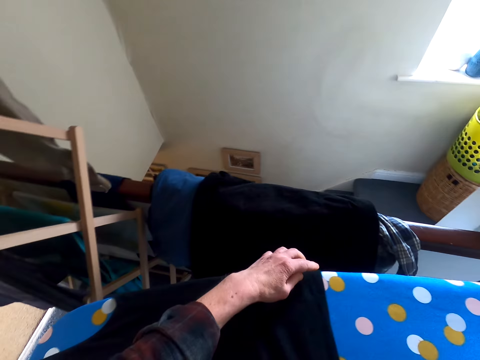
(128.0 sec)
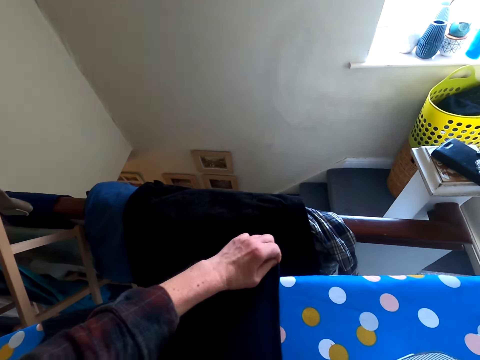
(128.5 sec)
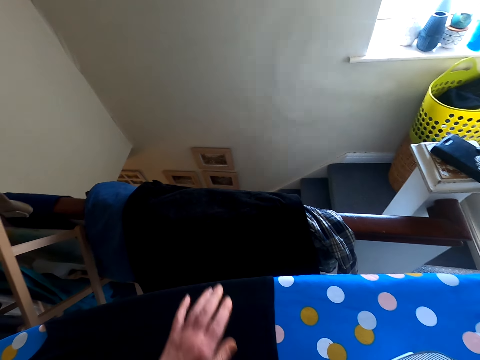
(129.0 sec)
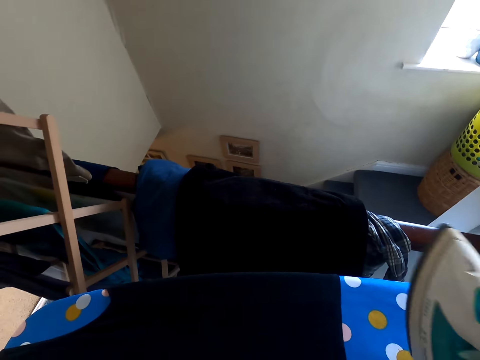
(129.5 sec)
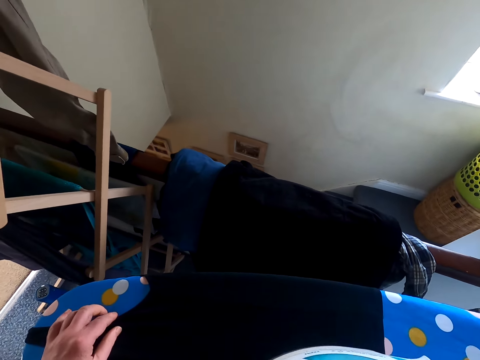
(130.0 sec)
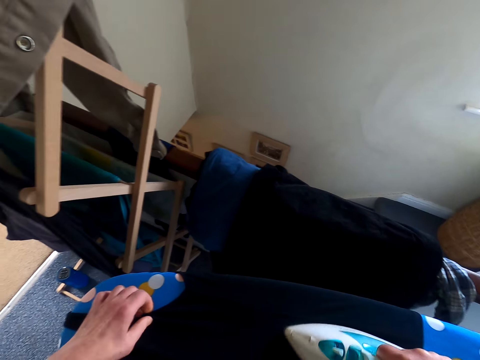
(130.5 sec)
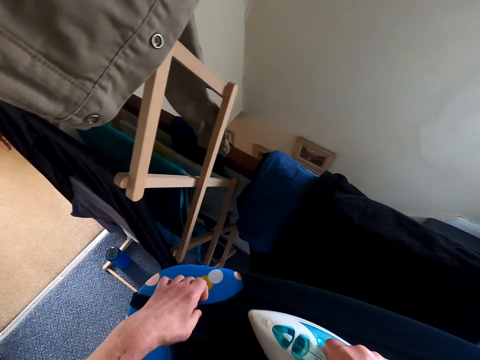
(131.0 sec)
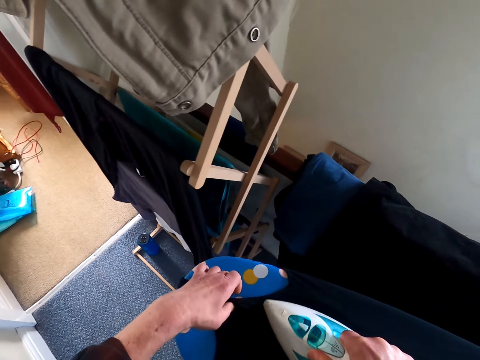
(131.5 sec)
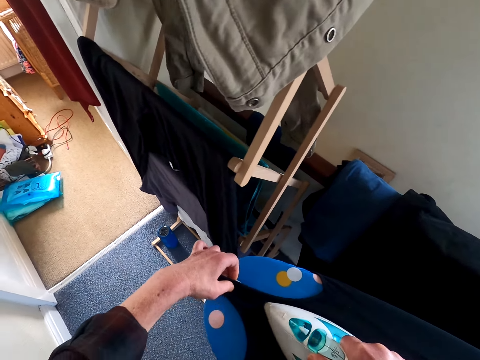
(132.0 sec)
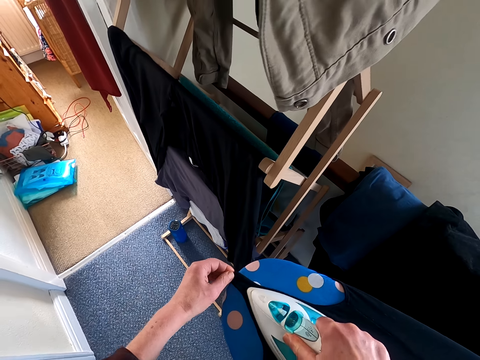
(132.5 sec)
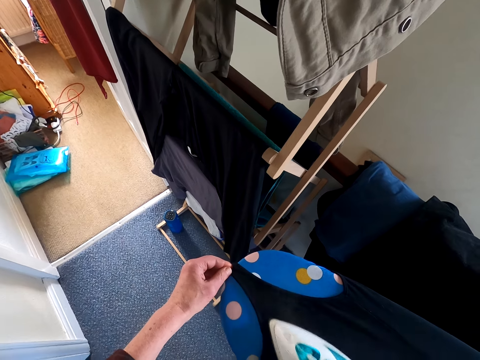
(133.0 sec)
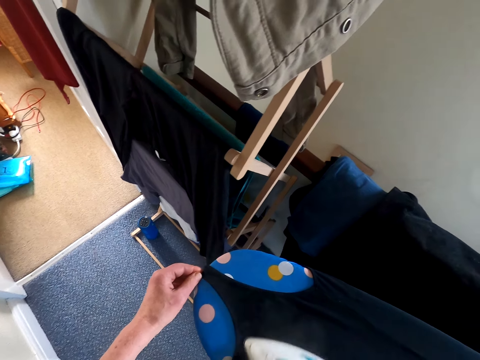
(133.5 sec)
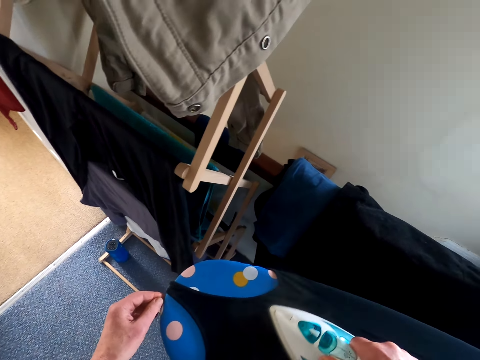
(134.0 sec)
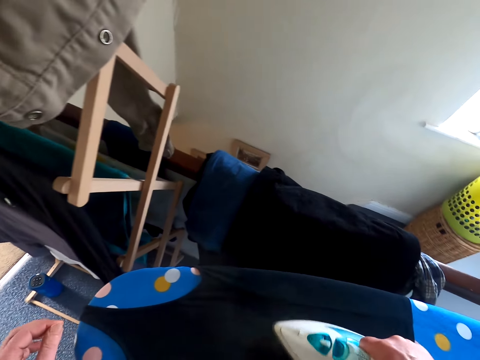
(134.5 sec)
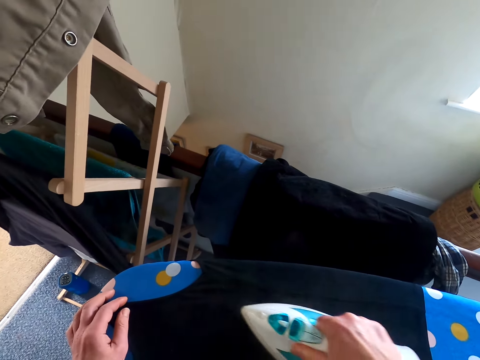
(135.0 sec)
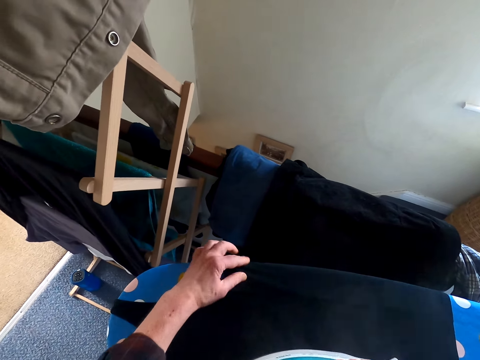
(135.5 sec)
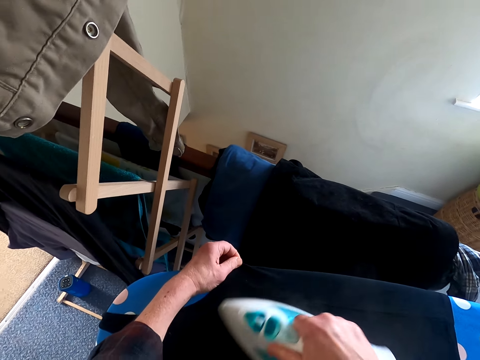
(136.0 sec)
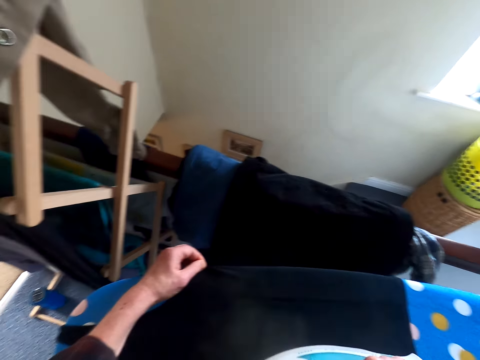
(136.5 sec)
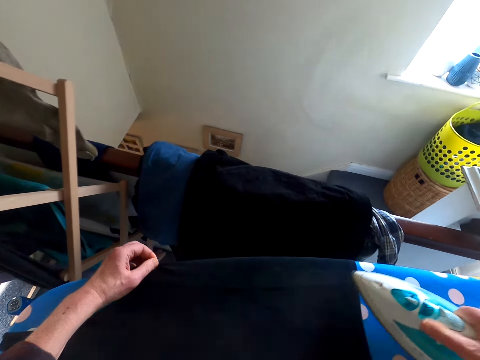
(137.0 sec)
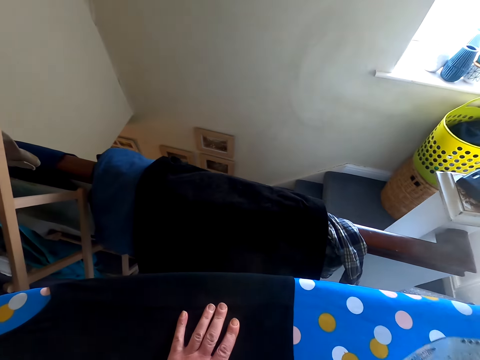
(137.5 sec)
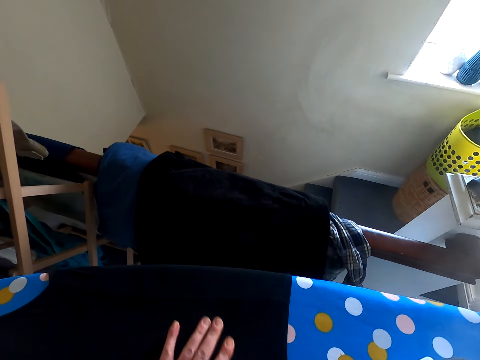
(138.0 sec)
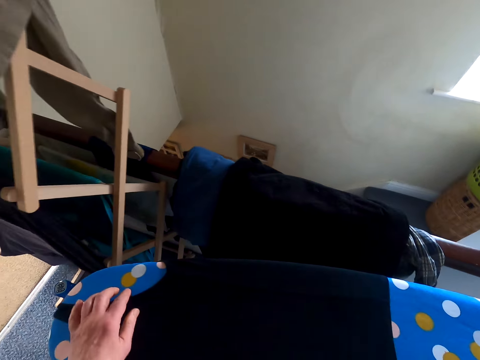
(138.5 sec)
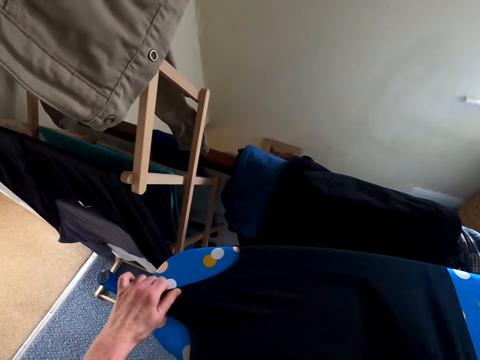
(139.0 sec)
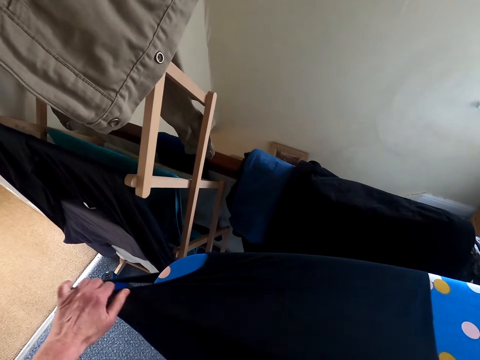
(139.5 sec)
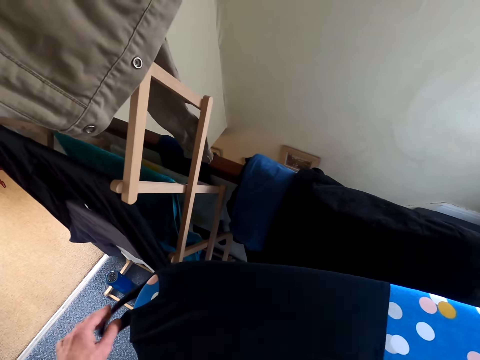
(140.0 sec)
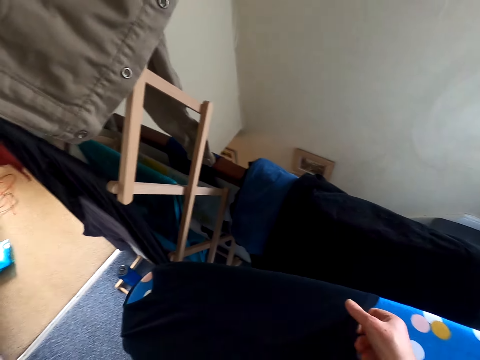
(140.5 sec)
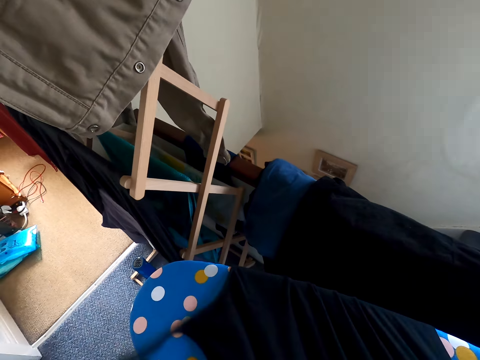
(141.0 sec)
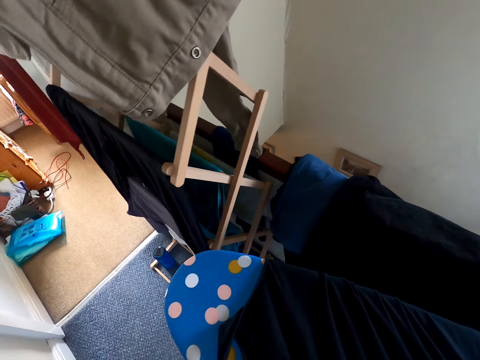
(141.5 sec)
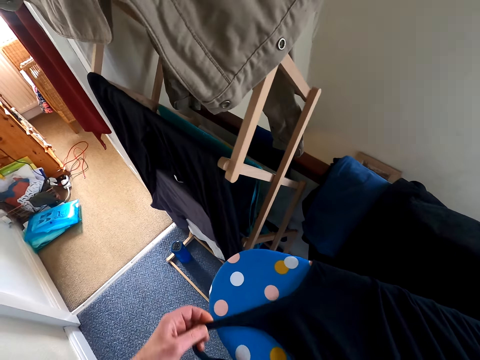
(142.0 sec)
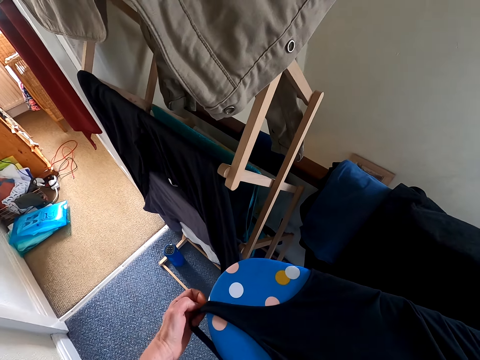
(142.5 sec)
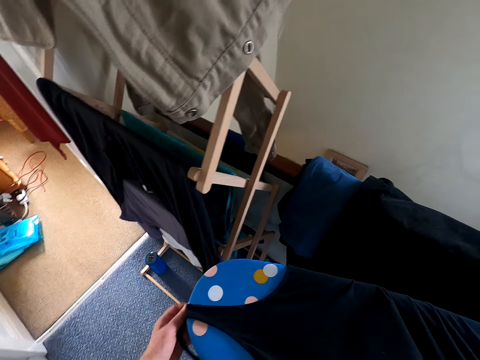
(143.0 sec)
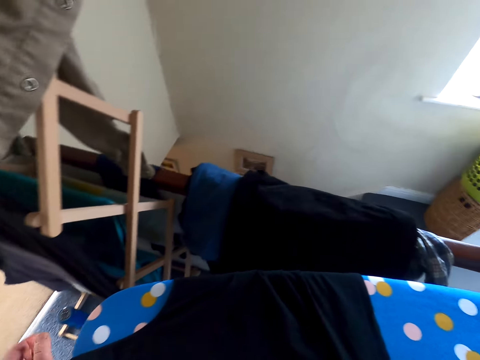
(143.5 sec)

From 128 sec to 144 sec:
The camera wearer irons the top. They put the iron down. They turn the cloth. They touch the top.

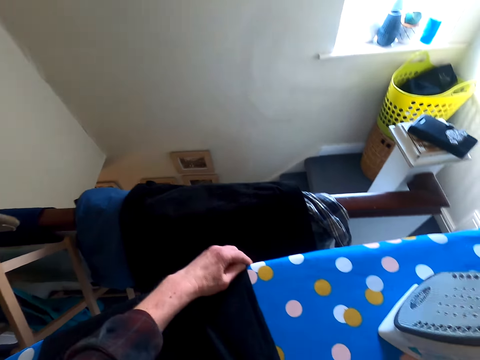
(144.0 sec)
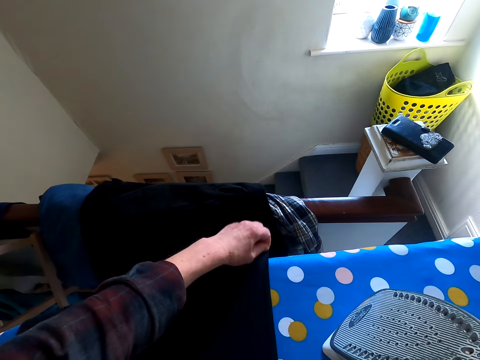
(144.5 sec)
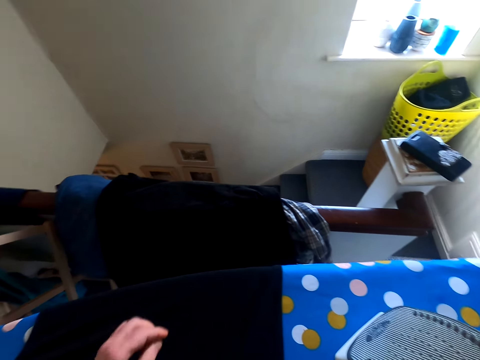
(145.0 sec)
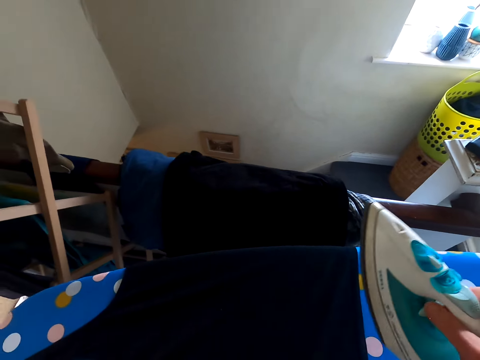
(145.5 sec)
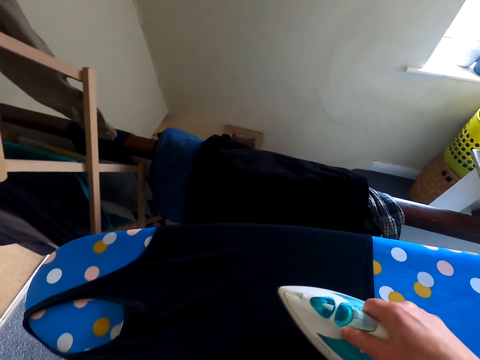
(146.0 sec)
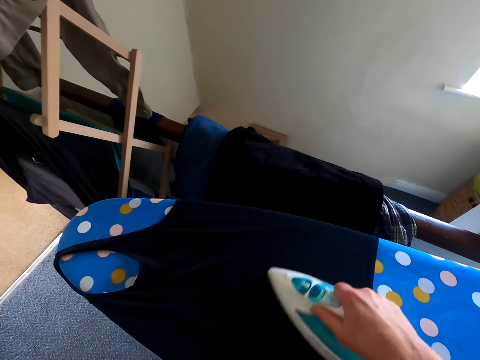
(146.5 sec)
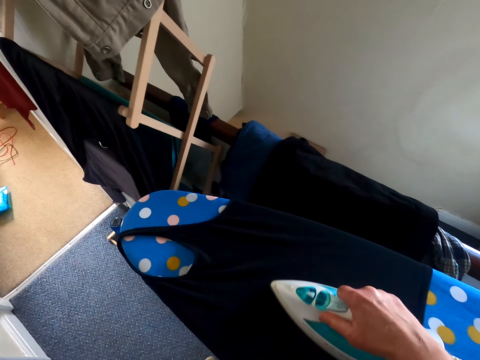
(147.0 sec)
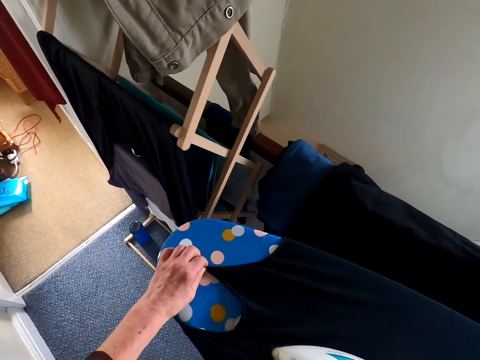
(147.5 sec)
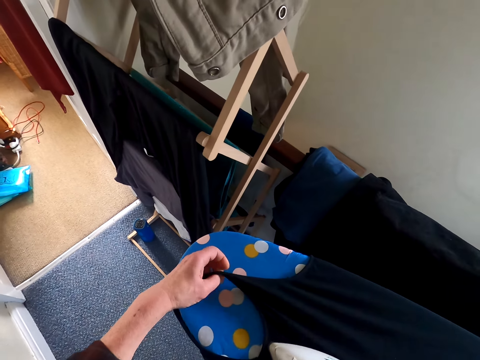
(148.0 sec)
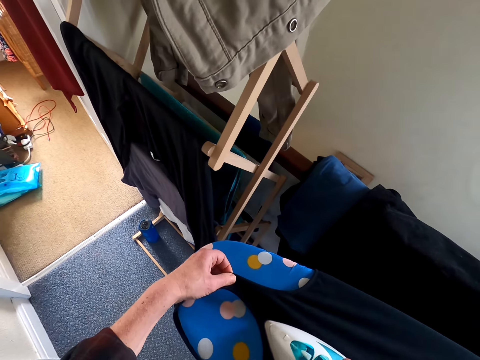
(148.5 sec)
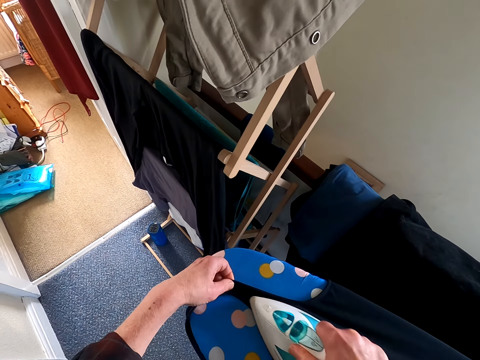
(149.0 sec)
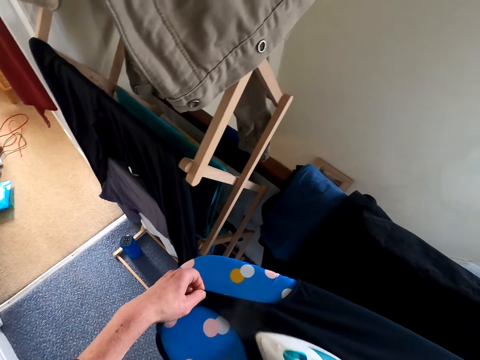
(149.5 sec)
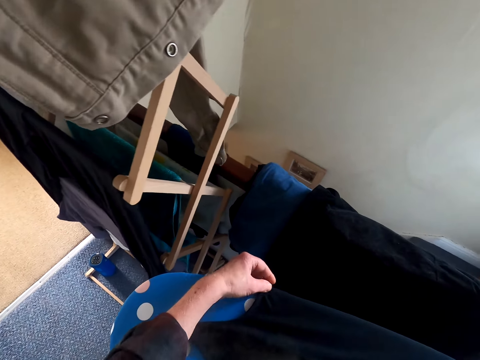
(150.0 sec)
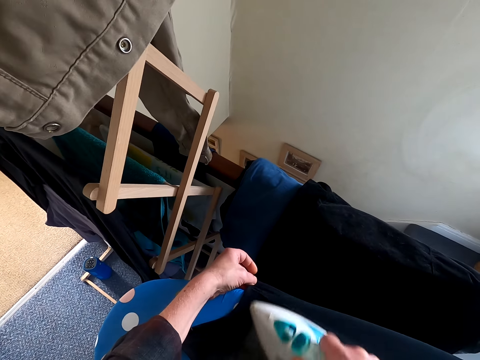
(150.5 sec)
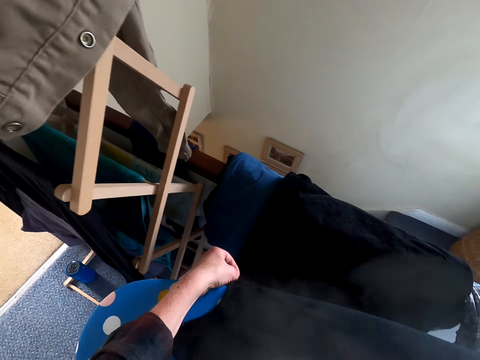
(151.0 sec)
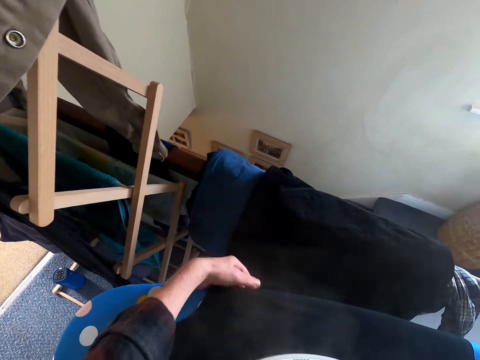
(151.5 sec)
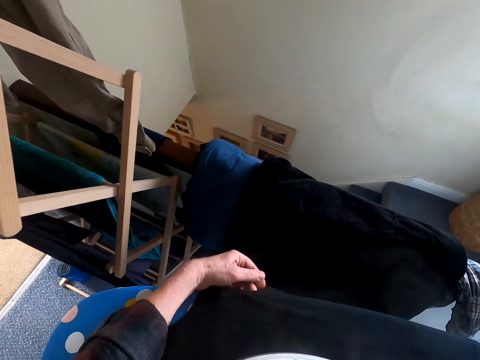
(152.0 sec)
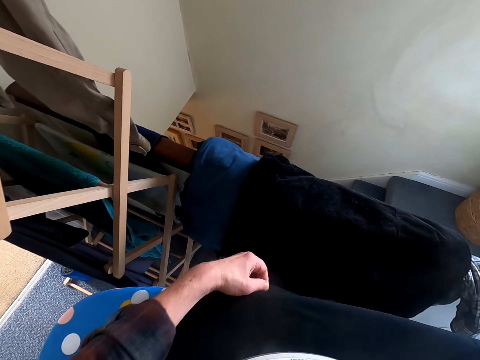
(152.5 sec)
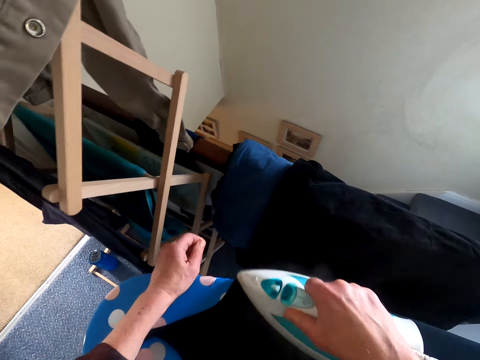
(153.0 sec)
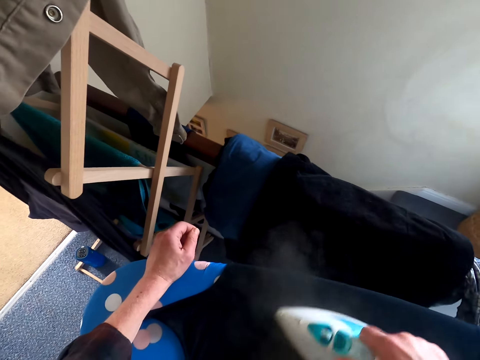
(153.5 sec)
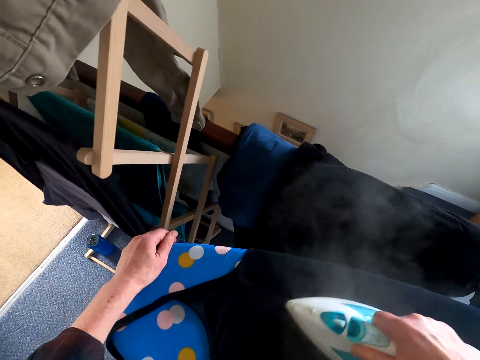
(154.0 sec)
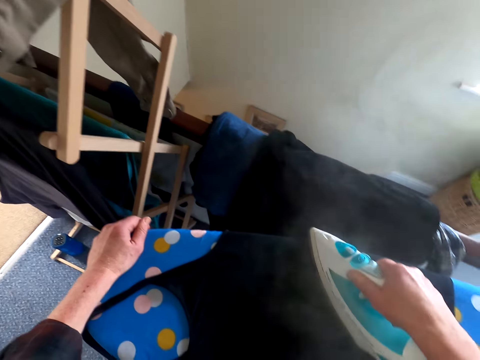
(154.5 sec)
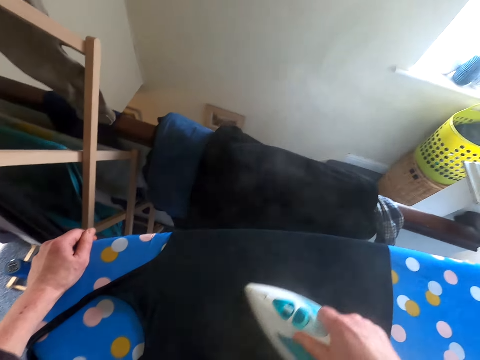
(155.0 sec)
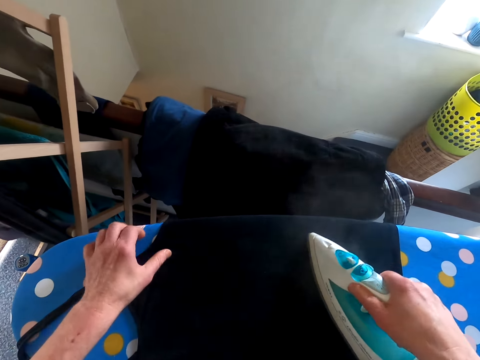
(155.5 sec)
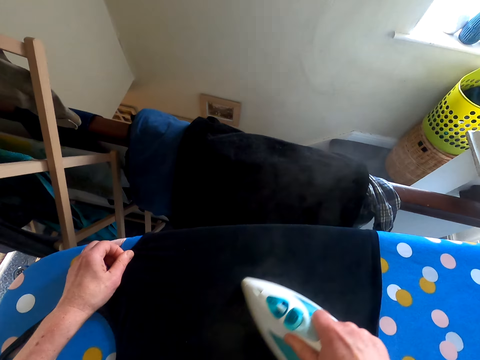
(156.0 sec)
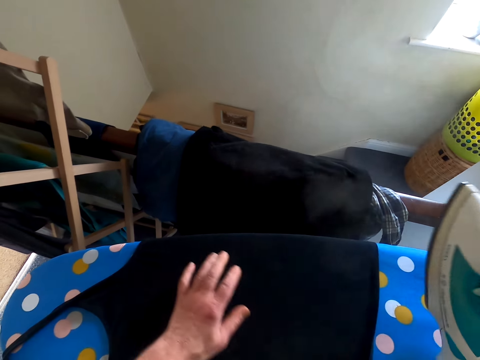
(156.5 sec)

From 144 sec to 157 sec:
The camera wearer irons the top.
